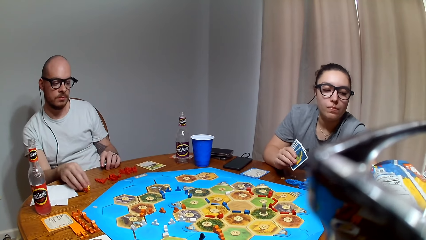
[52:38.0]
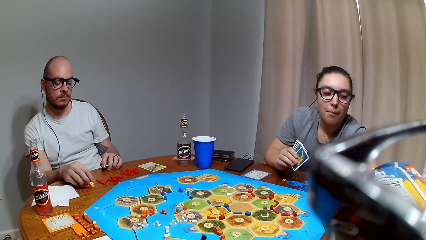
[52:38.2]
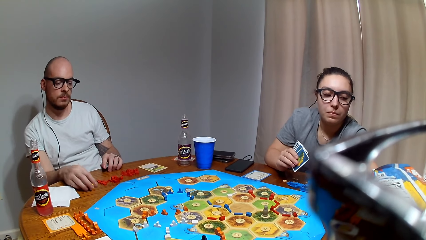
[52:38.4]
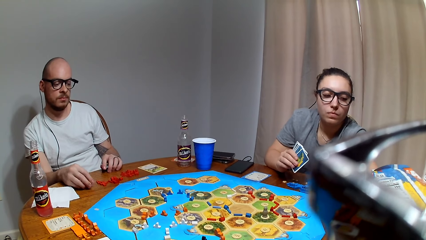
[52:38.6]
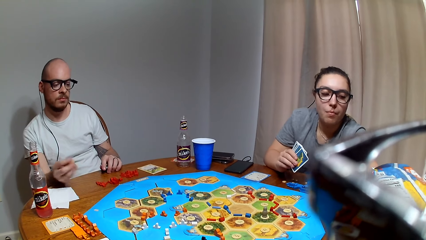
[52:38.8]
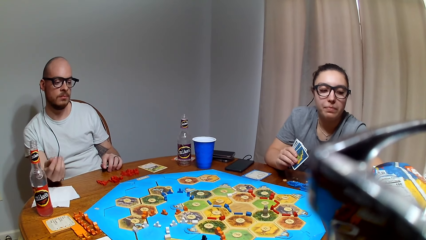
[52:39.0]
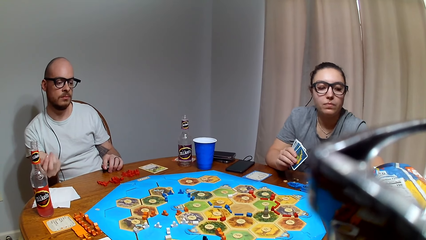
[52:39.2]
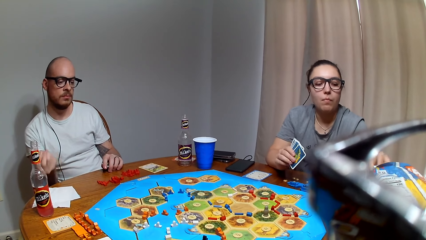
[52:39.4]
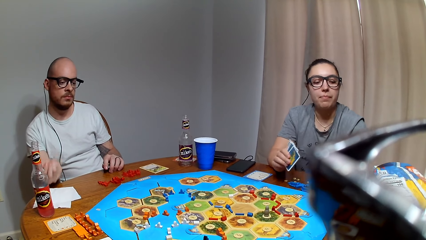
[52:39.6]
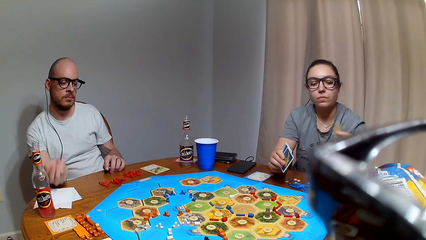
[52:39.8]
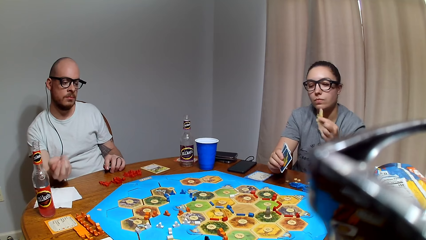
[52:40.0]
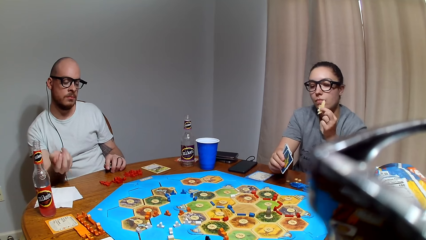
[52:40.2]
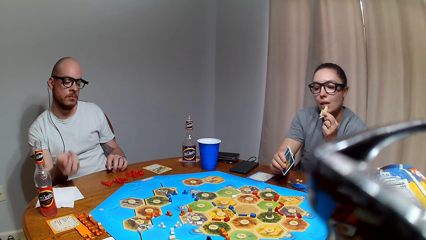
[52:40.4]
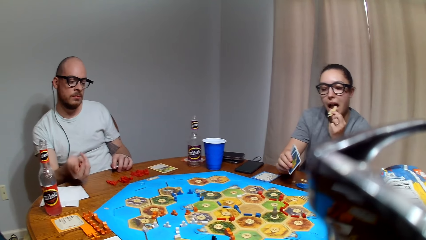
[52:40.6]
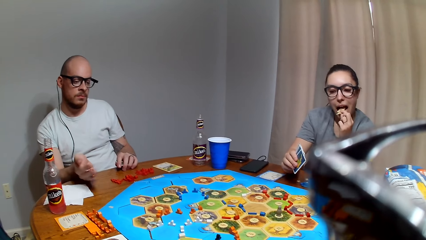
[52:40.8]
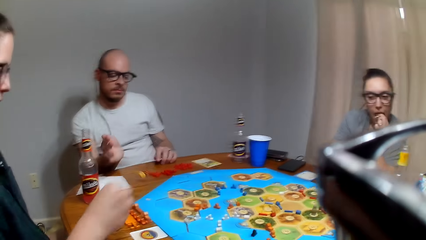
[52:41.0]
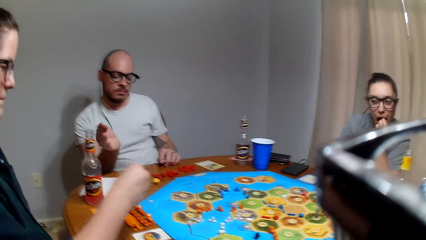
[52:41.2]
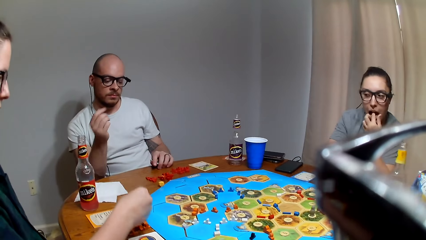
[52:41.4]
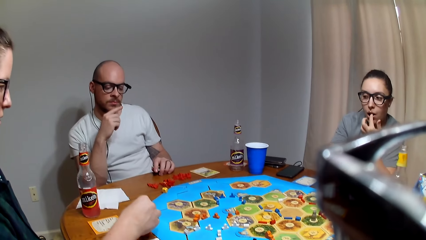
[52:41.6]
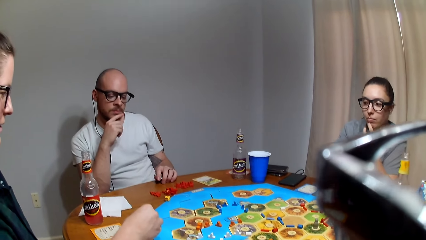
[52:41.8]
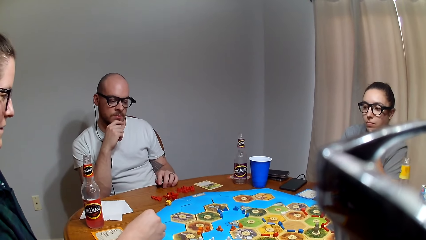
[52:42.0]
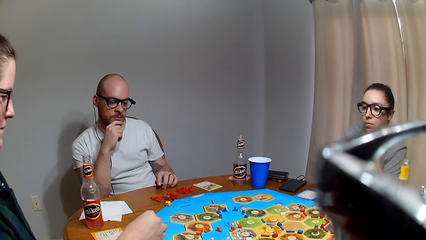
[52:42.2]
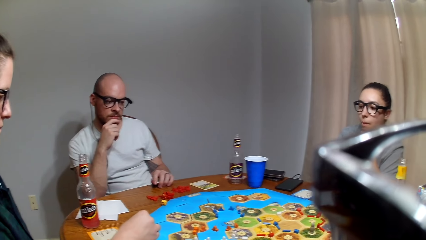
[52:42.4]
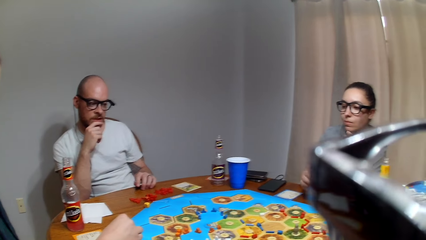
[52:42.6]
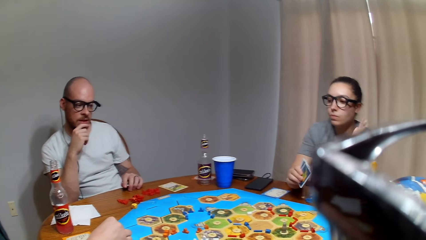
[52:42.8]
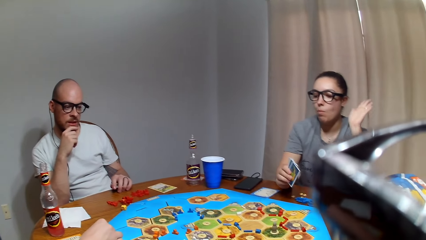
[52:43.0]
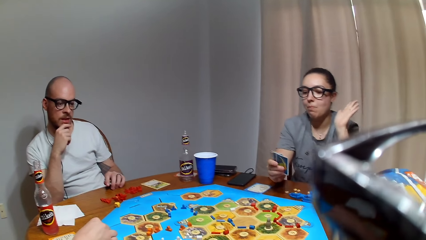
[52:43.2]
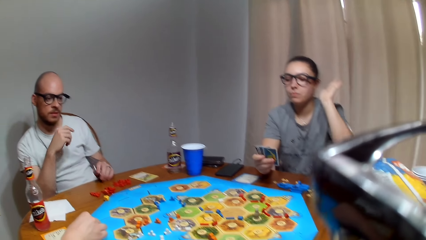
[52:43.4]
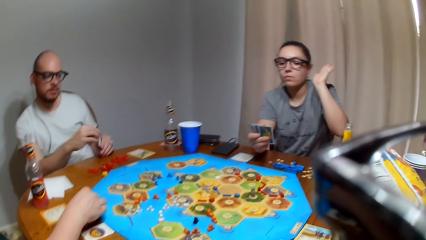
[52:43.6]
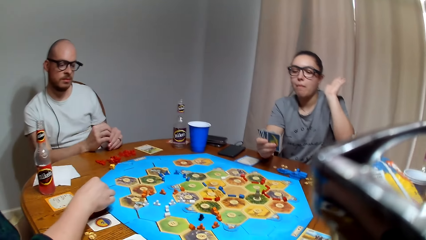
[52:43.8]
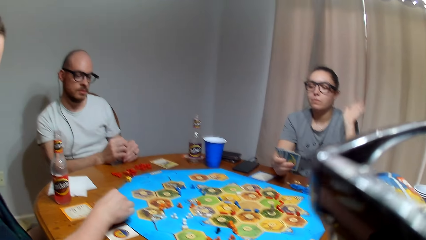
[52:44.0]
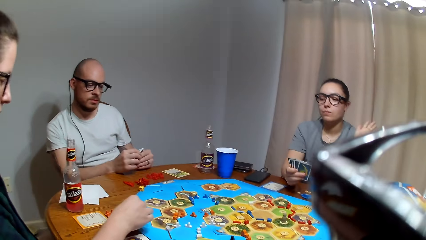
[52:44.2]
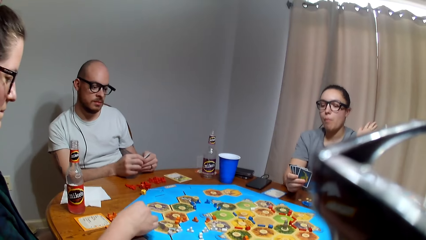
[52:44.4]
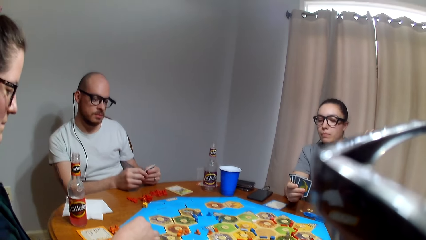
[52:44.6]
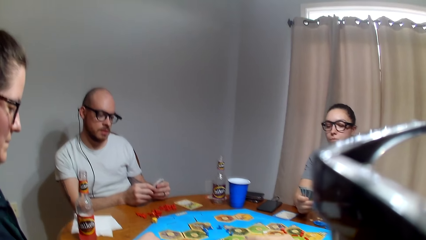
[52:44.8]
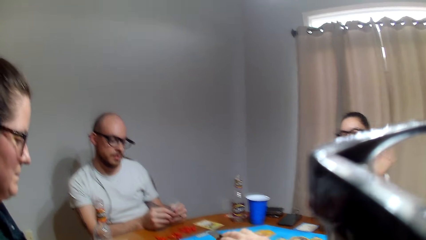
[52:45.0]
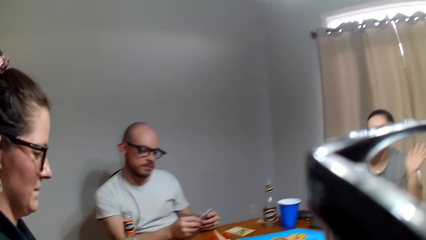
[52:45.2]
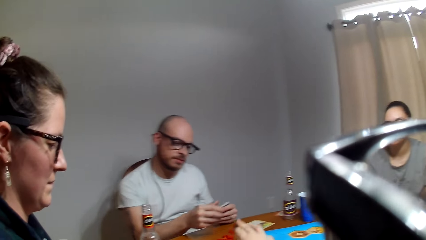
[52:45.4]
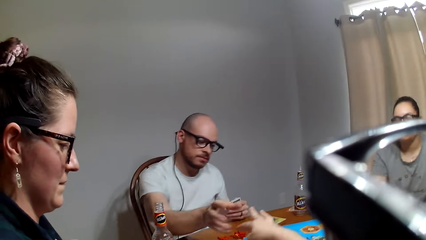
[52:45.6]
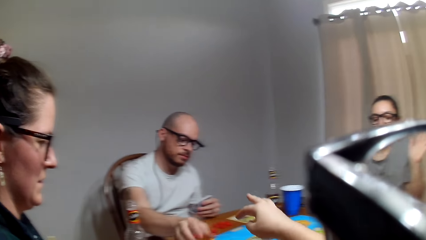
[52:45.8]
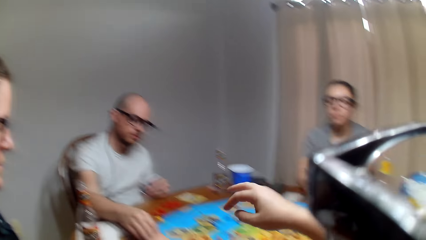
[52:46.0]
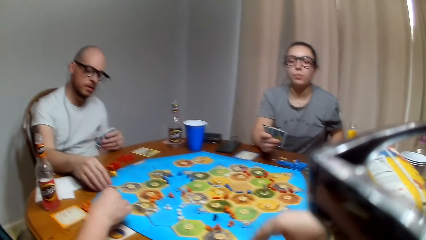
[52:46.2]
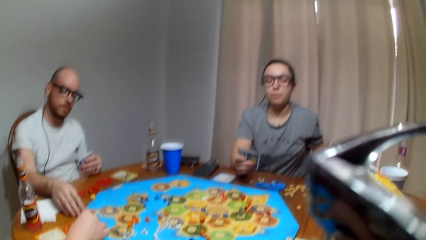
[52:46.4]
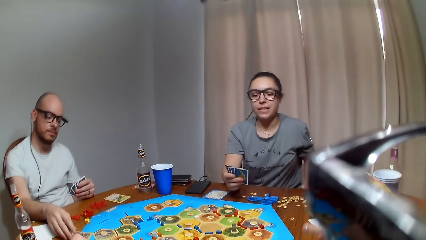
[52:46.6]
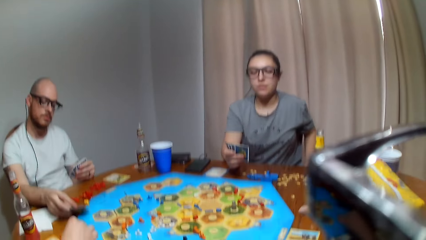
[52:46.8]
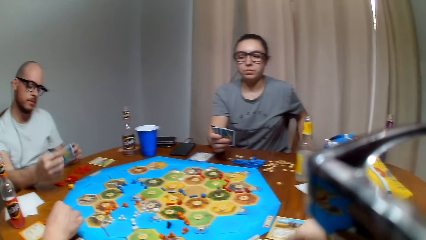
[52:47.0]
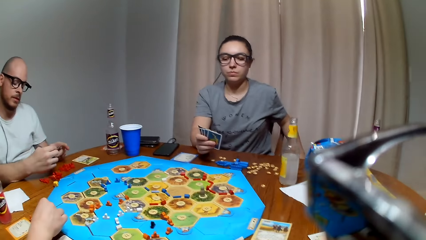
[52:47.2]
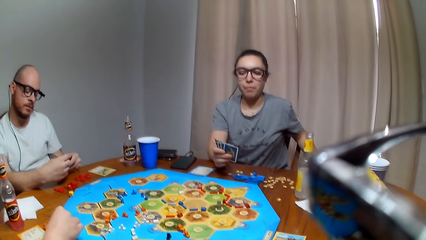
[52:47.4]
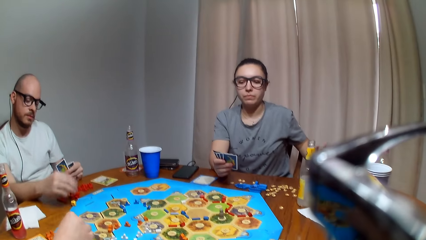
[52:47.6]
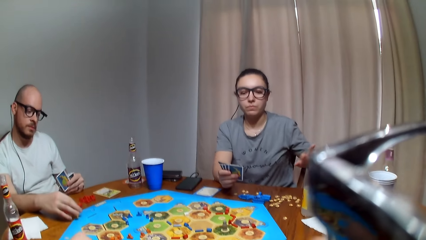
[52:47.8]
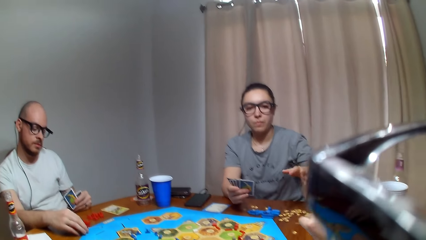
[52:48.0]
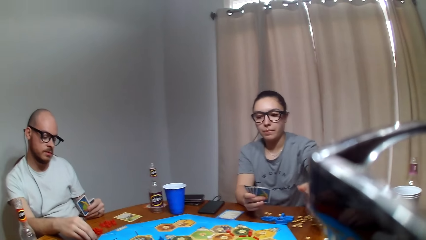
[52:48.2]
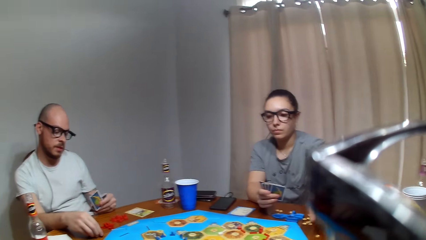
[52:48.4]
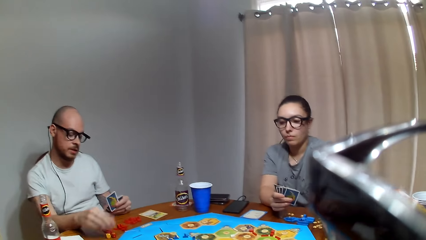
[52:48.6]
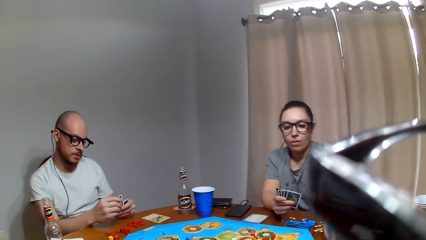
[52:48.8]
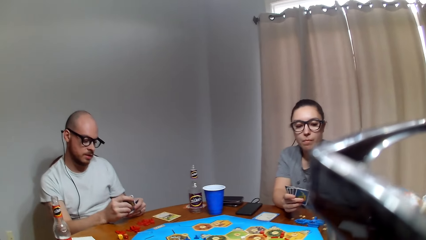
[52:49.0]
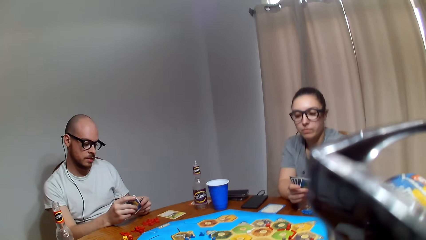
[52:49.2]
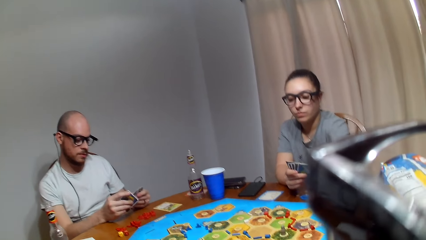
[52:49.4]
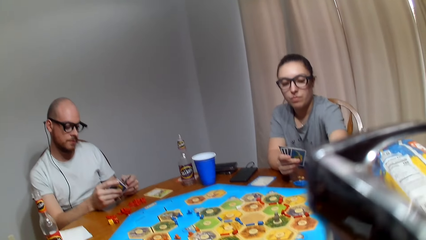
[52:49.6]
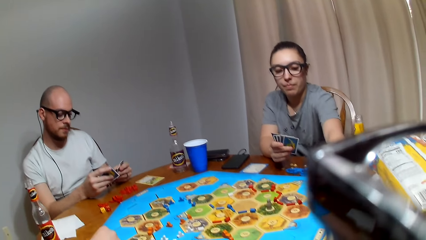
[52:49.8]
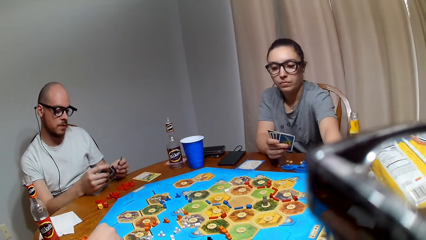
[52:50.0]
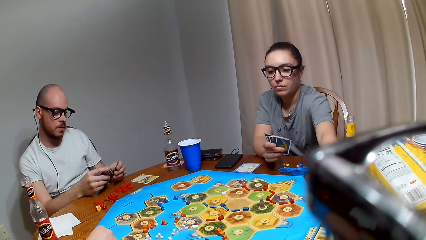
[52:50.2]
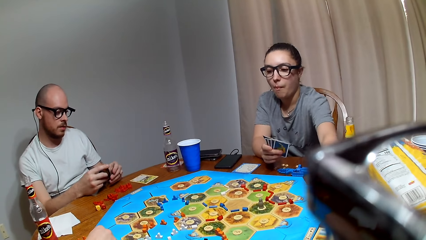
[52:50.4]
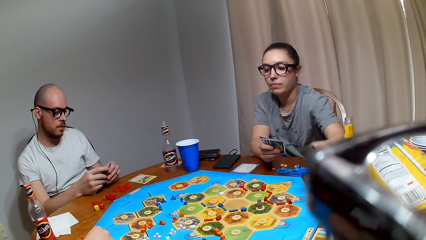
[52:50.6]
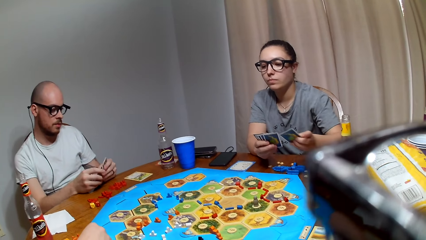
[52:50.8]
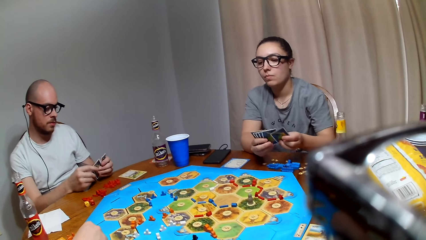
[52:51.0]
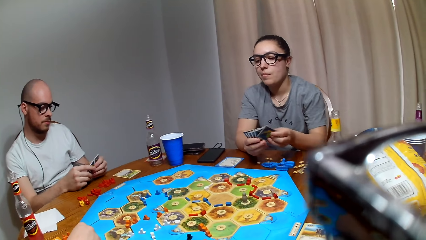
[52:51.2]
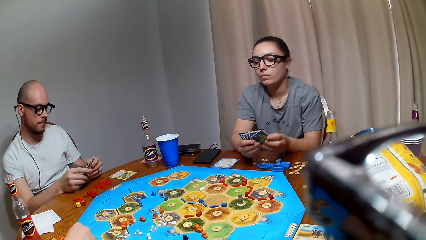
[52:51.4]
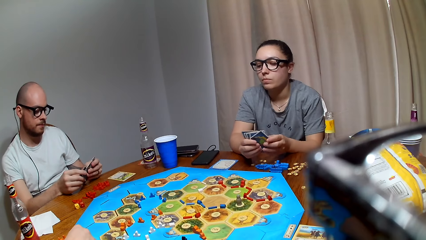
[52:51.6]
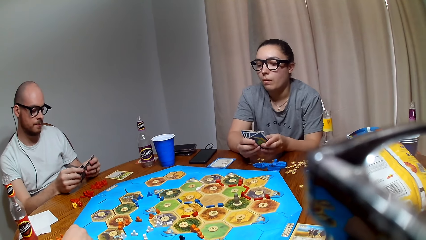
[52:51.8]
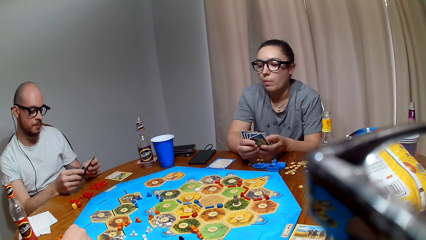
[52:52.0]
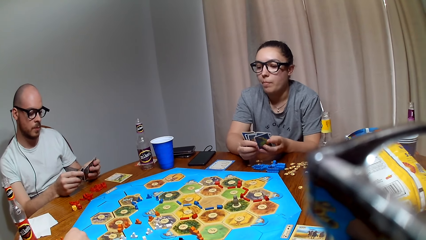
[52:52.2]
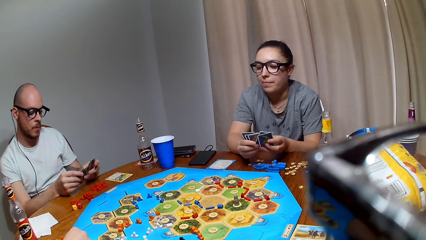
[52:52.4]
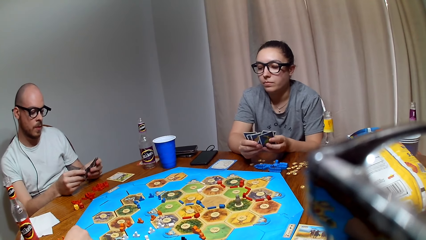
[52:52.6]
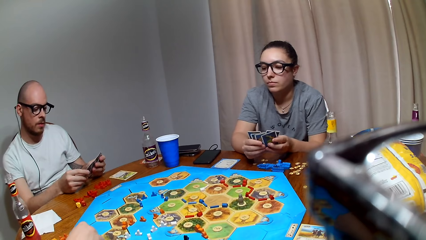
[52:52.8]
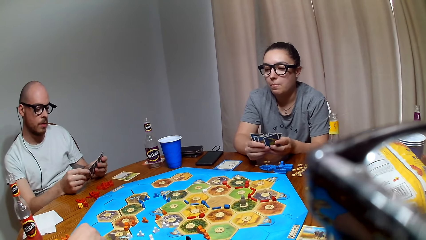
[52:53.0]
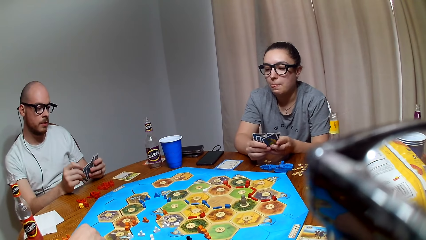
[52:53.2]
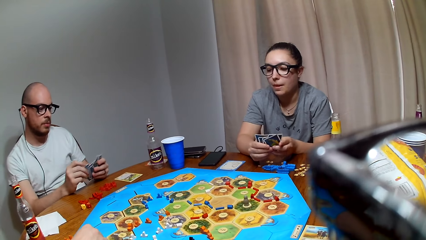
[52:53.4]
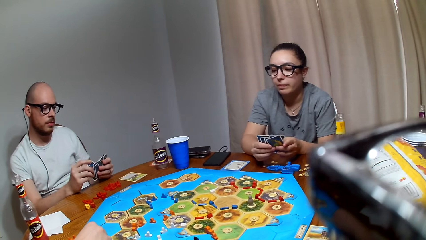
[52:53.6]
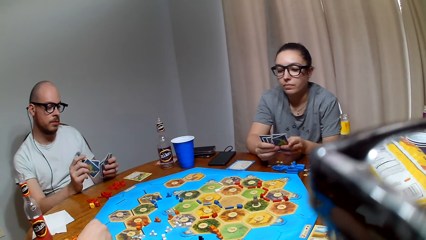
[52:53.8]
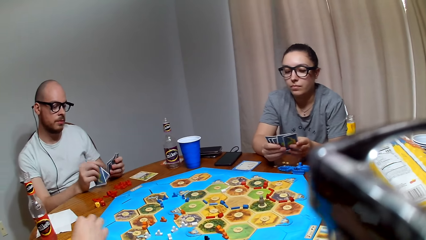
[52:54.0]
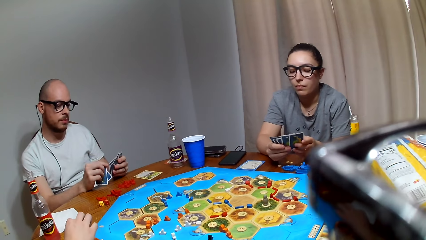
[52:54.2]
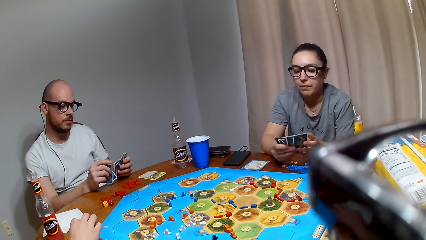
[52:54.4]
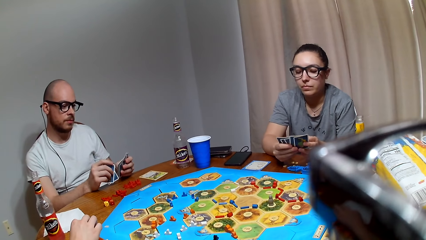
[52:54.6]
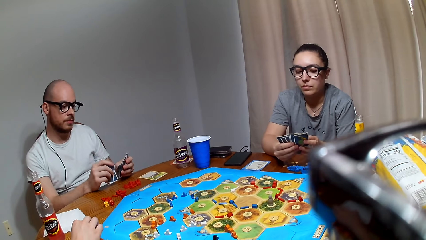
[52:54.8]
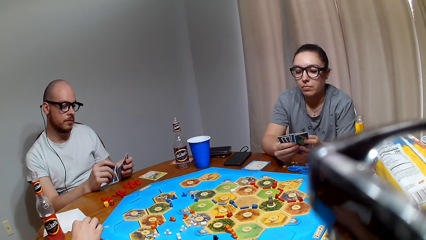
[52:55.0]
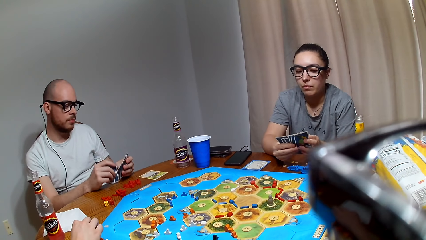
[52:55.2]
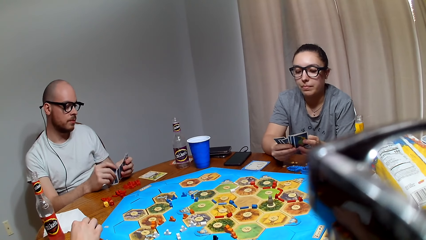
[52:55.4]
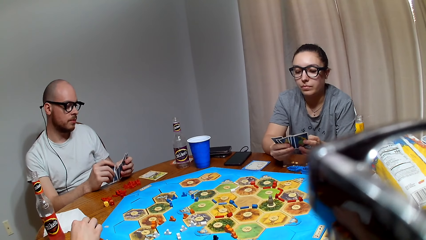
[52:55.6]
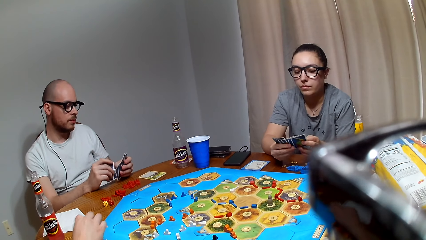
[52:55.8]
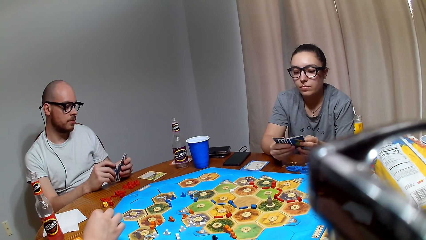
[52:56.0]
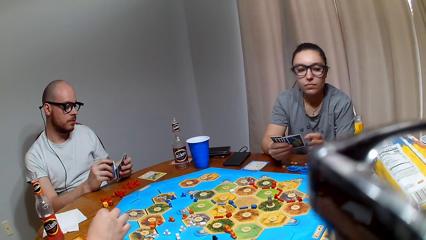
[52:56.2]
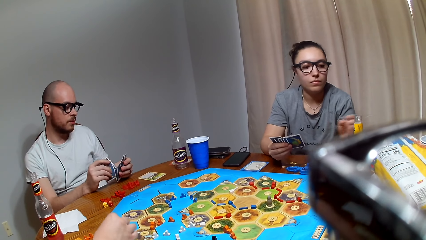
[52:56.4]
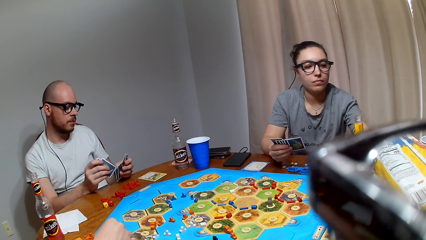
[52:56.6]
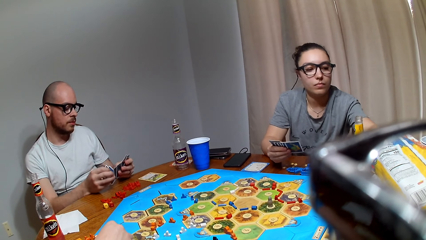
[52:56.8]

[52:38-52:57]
A man picks dice from the table and shakes the dice in the hand. A lady picks a snack from the paper bag. The lady eats the snack. Another lady counts on the cities with the right hand. The camera wearer gives the man a card. The man picks the card from the table. The man picks the card from the table again. The first lady picks the card from the table. The man shuffles the card. The first lady holds the card in the left hand. The first lady shuffles the cards.
